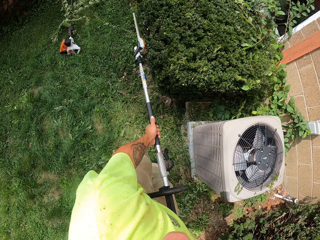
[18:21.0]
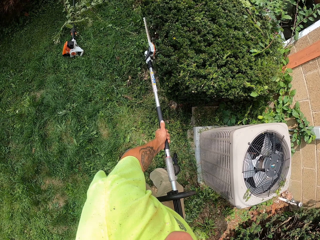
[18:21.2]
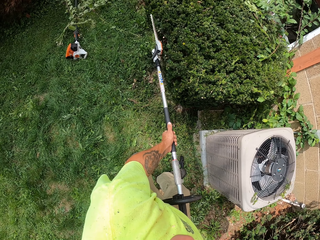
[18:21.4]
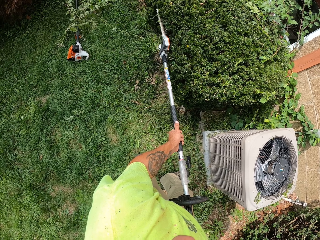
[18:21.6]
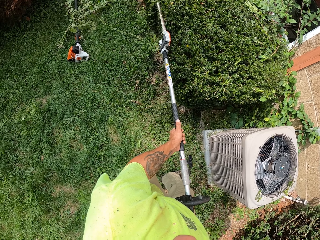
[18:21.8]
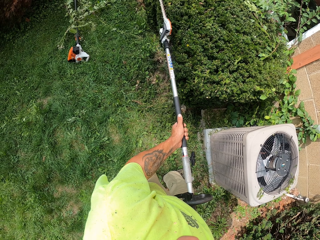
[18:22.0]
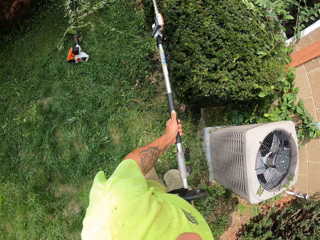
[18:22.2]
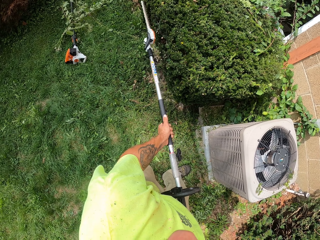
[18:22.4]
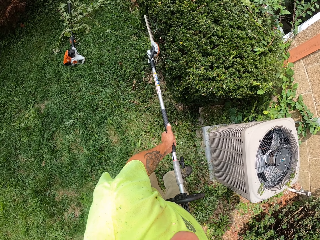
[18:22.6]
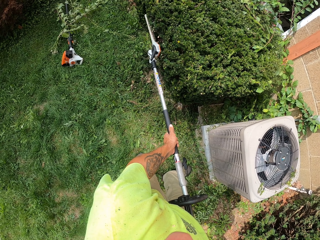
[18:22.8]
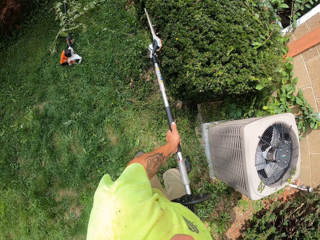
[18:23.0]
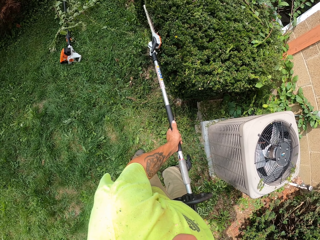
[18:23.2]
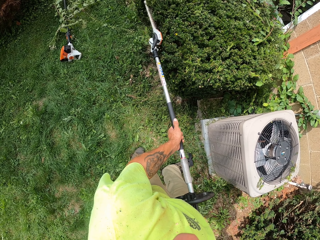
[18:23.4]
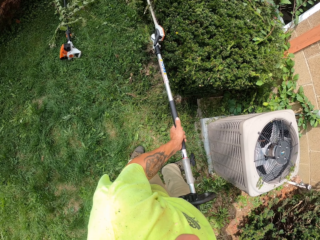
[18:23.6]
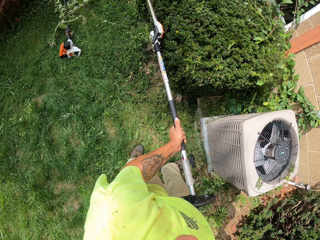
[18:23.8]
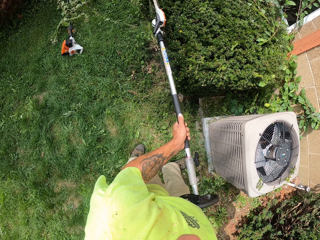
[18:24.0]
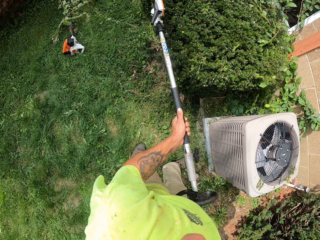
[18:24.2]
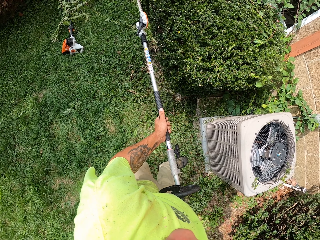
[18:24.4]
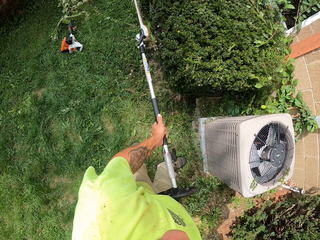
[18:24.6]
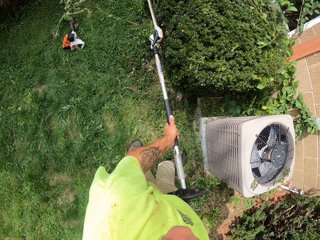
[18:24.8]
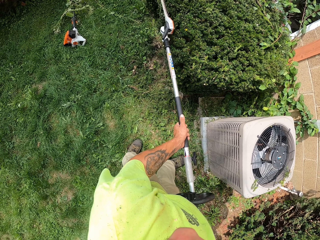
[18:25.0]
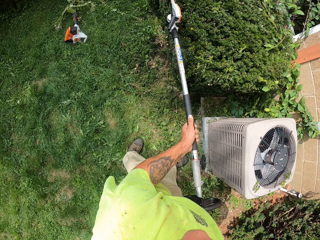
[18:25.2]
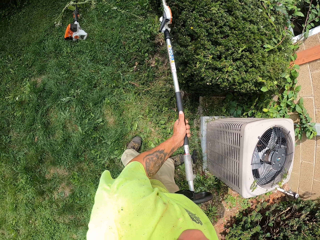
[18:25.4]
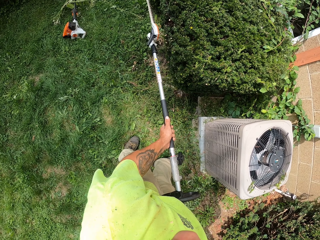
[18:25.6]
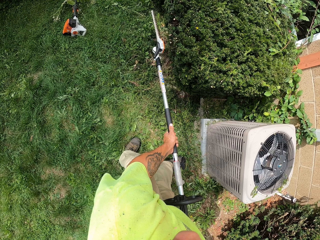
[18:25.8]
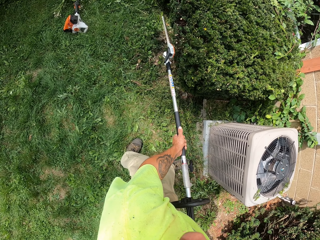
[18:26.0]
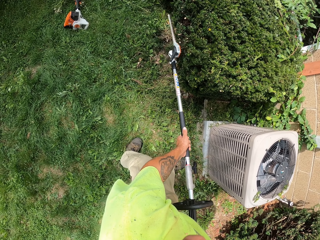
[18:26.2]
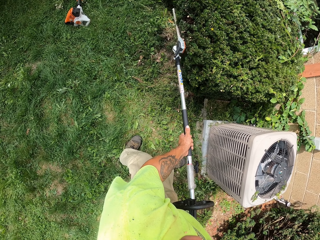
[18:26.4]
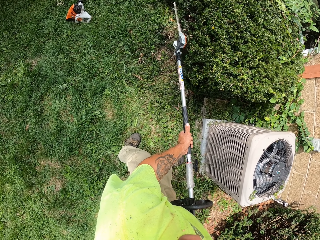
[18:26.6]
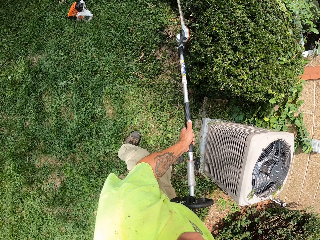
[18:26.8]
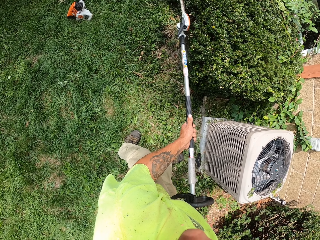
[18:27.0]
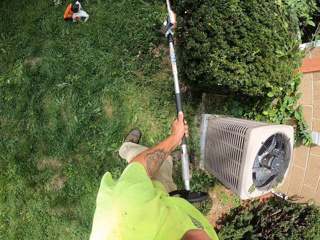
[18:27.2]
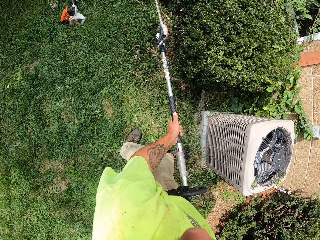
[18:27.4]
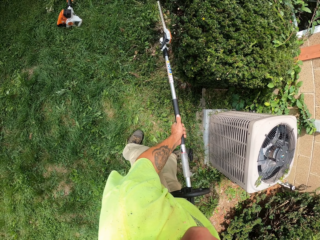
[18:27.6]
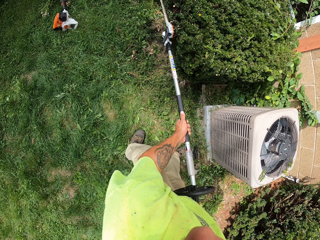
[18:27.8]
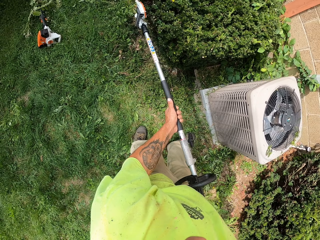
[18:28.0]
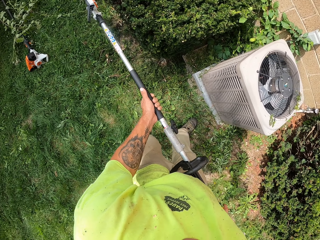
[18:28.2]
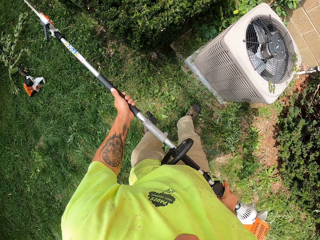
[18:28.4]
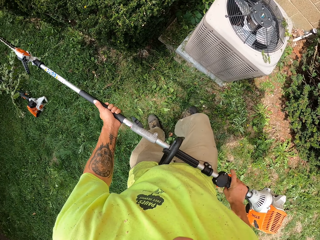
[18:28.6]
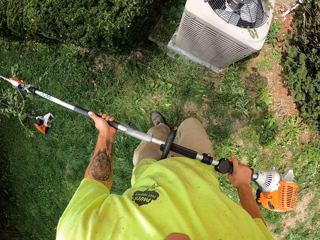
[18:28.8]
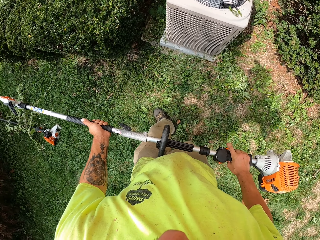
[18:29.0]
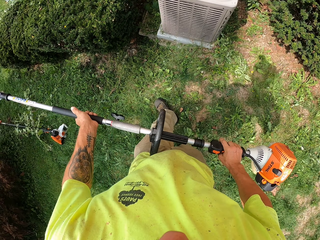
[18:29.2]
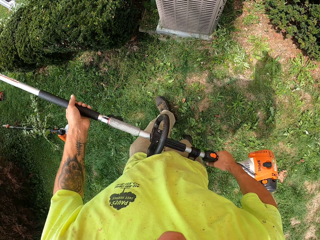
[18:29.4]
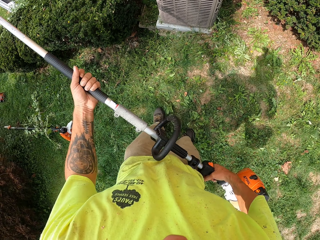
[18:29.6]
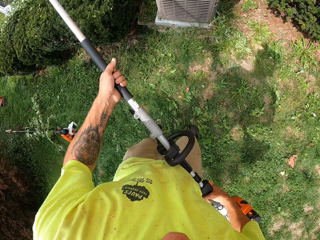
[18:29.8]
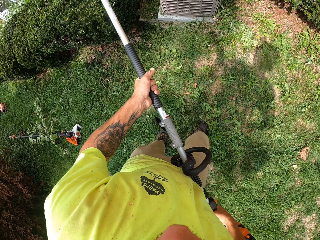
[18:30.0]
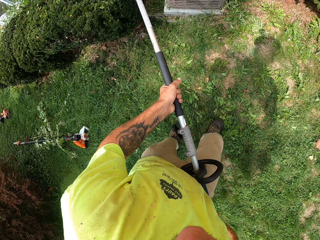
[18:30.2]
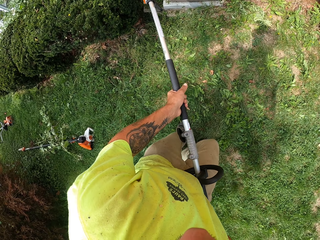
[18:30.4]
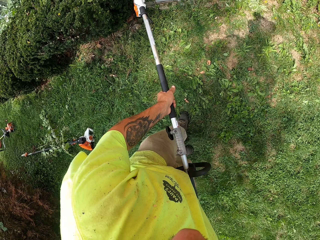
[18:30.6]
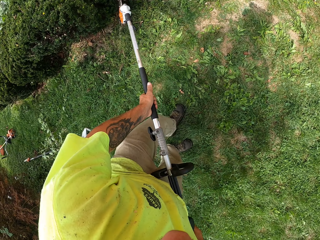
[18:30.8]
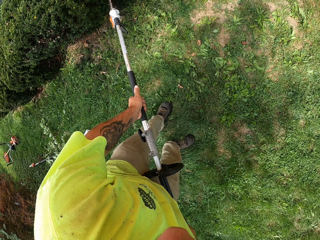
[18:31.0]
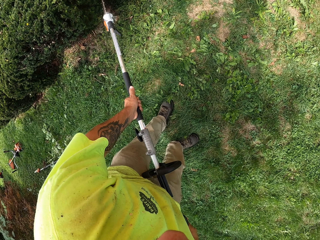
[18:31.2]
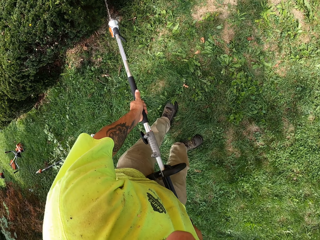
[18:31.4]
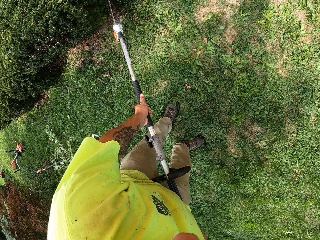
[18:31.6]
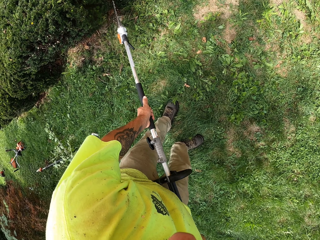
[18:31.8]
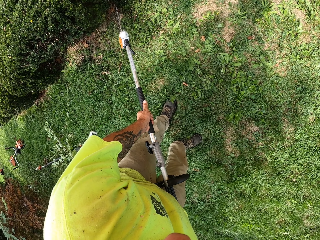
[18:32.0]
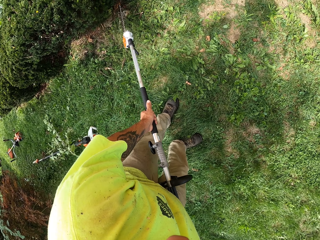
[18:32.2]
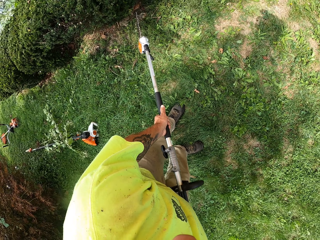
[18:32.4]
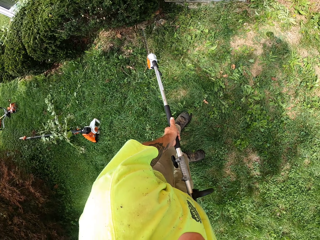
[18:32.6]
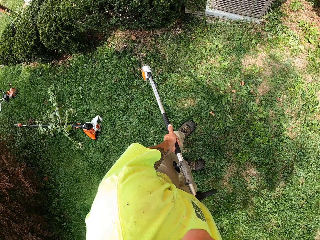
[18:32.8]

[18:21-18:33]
The camera wearer steps backward.

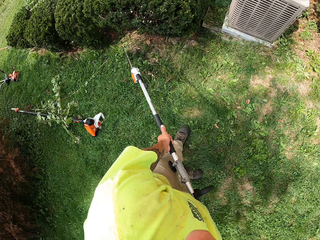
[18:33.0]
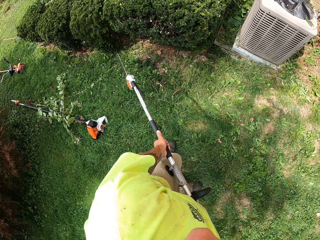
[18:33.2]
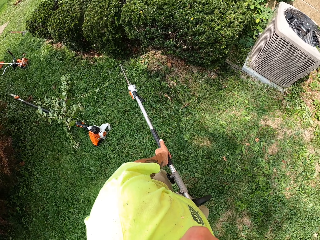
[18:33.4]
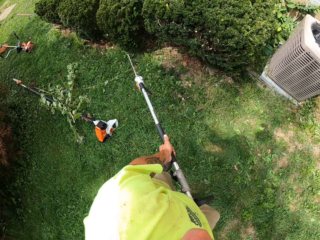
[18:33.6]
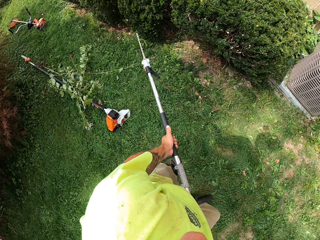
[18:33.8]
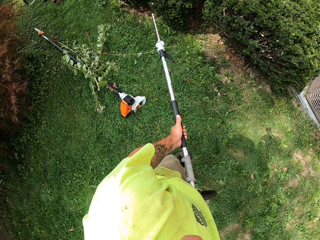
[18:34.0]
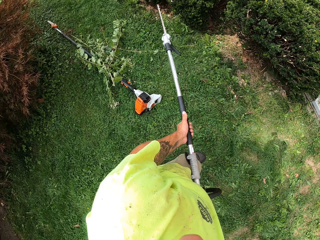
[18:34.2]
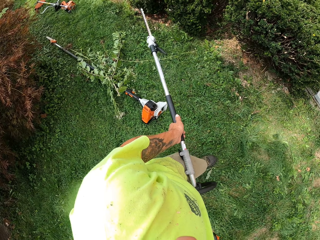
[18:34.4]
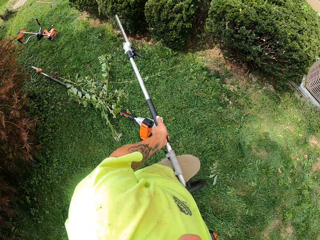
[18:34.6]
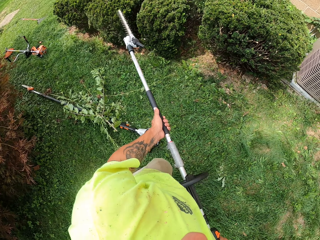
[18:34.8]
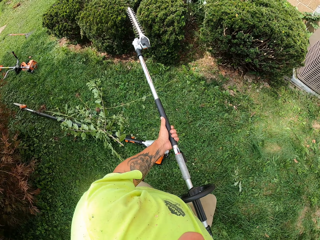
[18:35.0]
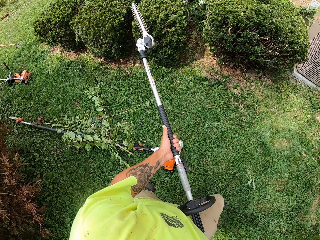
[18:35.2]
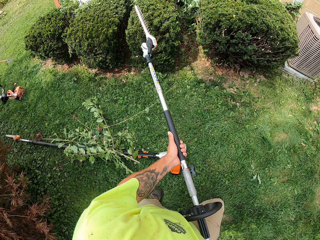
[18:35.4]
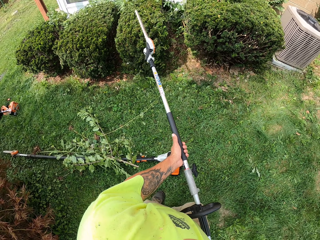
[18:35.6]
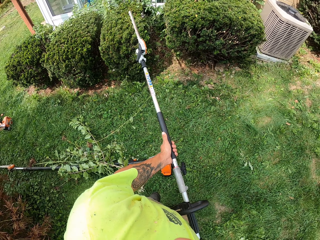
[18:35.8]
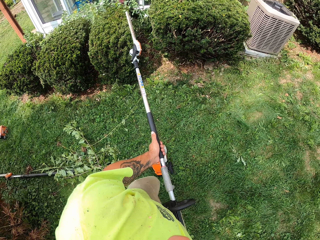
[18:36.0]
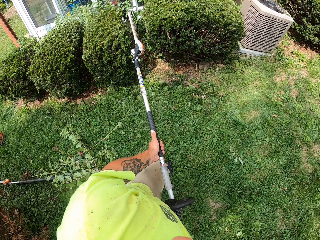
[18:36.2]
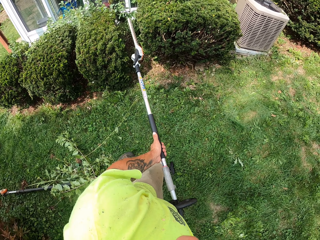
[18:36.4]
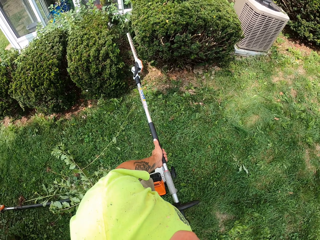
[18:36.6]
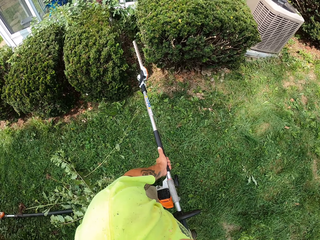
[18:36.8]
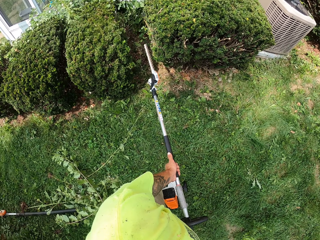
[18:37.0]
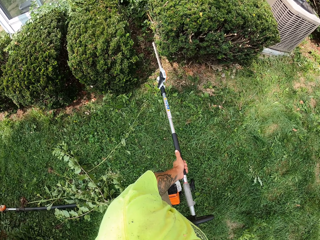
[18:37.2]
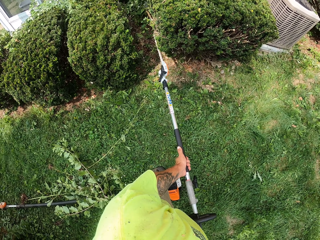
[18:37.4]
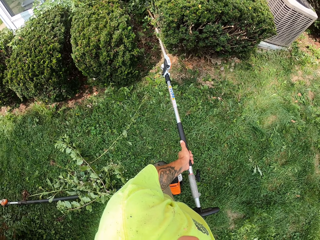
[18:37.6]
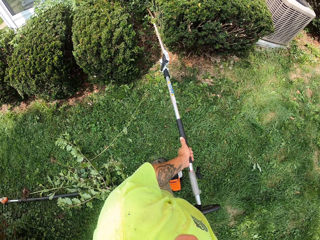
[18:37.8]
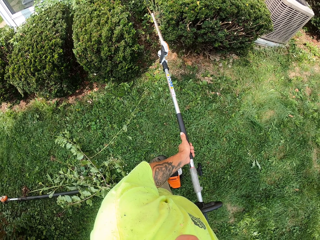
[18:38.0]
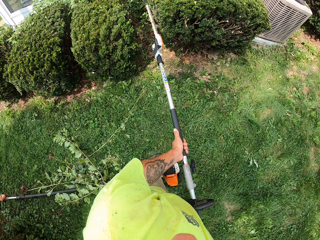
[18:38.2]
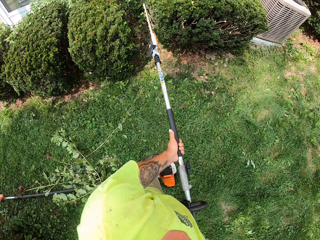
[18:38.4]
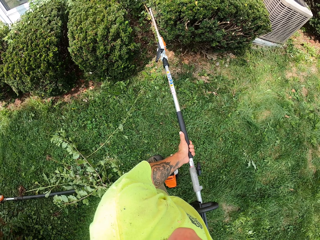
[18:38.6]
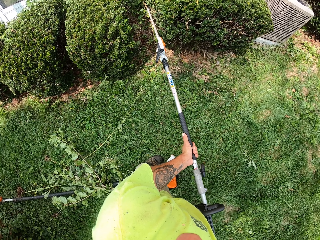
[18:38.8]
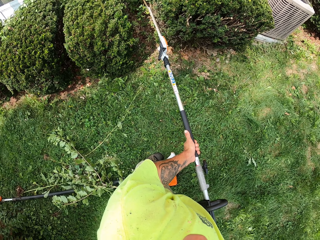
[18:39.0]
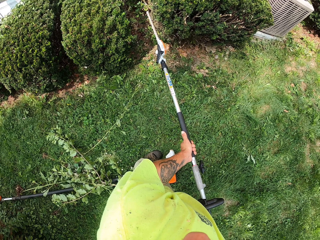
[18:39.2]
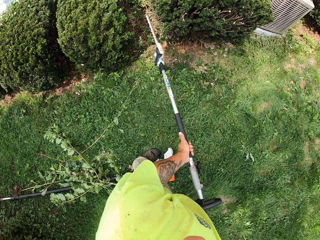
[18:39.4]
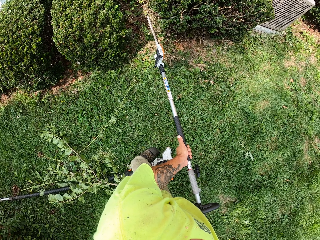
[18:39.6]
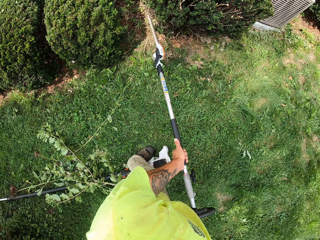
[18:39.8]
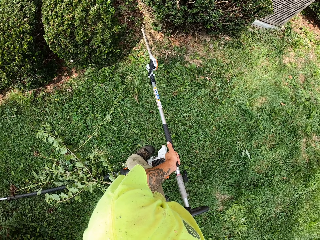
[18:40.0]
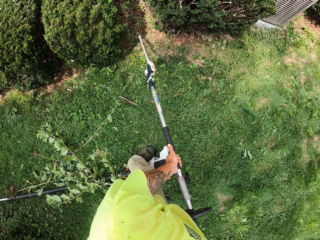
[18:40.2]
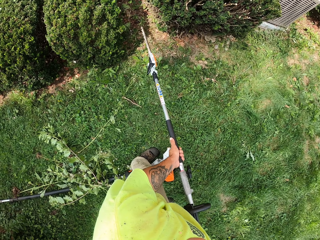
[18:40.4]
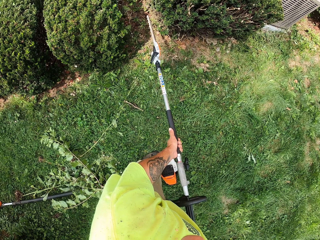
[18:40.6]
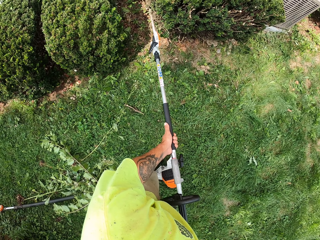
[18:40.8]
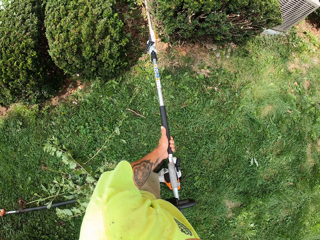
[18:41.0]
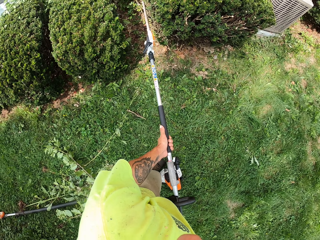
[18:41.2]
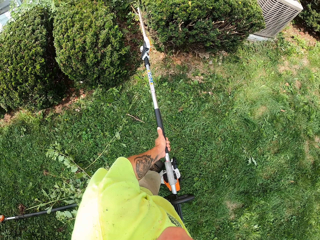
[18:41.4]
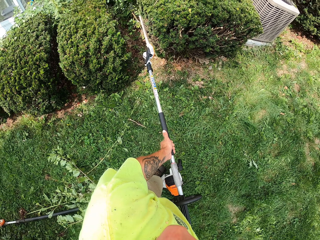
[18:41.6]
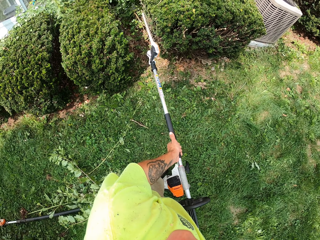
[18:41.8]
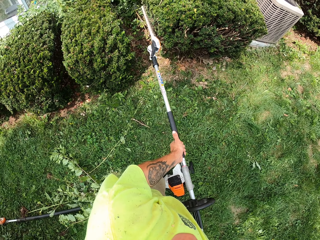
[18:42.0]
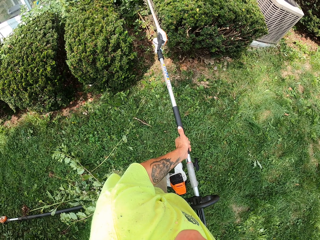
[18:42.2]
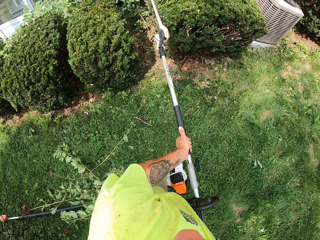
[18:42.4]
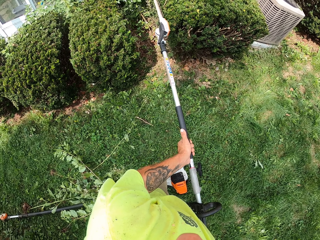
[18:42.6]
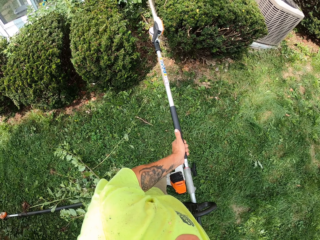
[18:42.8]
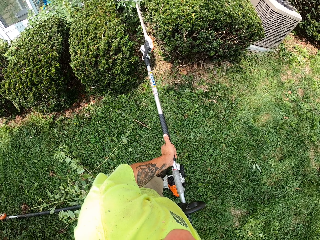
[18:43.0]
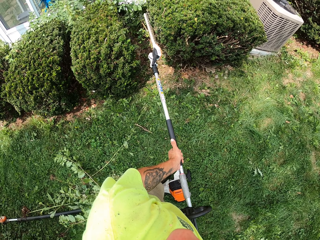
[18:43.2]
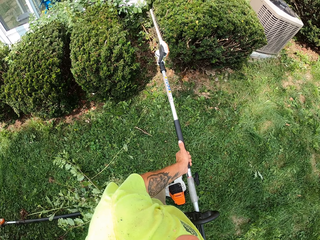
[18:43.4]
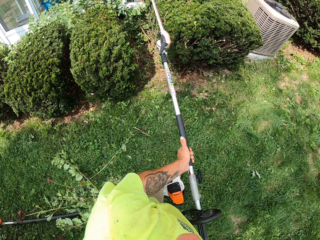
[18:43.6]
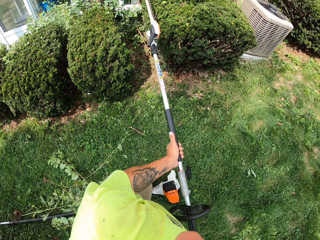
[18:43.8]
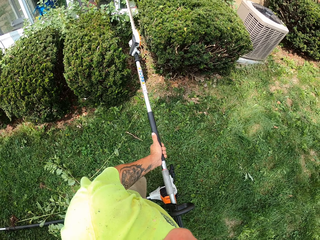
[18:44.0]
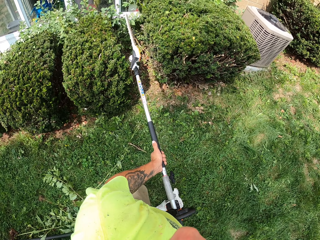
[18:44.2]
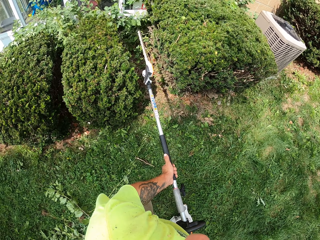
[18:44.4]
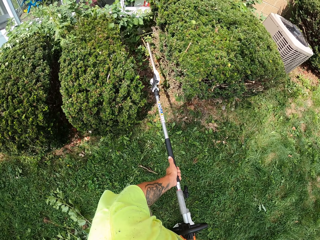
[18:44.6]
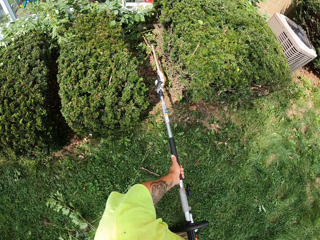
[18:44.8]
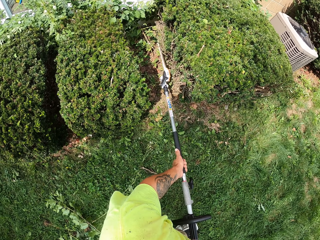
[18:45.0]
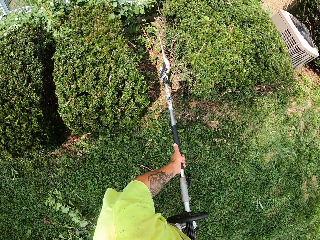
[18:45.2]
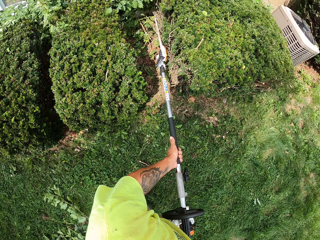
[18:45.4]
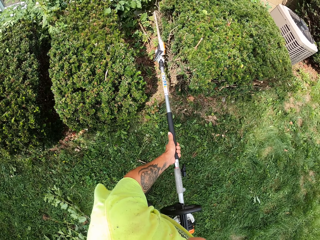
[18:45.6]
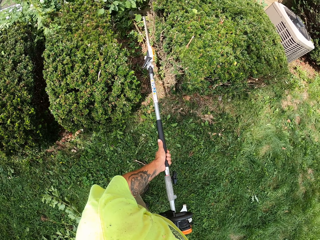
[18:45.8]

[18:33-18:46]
The camera wearer trims the flower in the garden with the electric edge trimmer in his hands.
